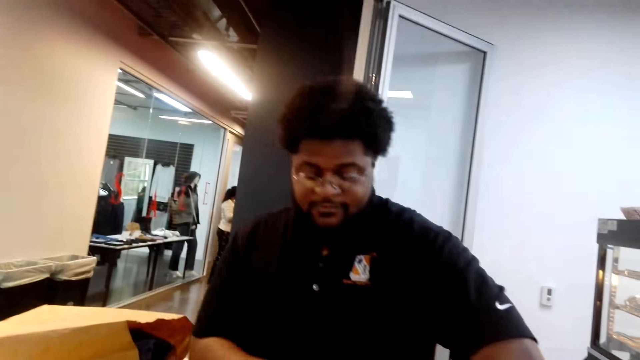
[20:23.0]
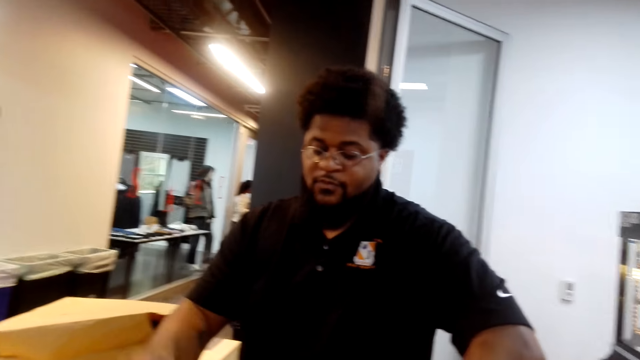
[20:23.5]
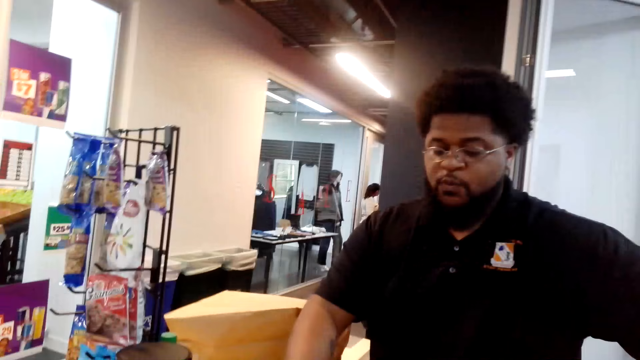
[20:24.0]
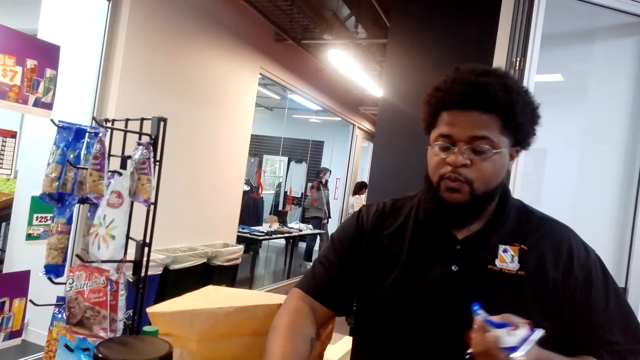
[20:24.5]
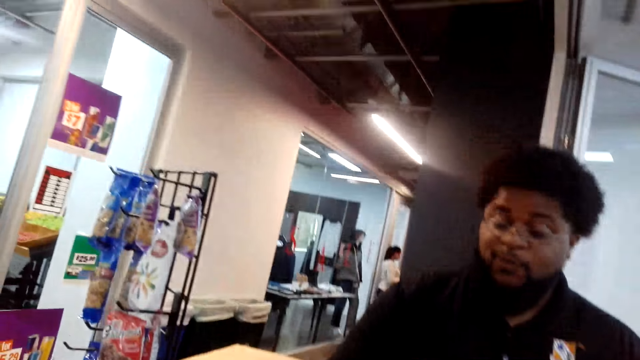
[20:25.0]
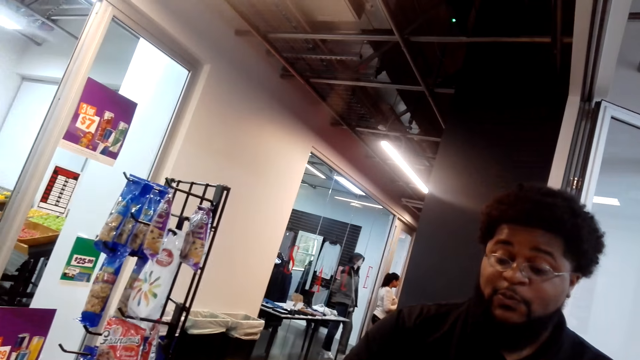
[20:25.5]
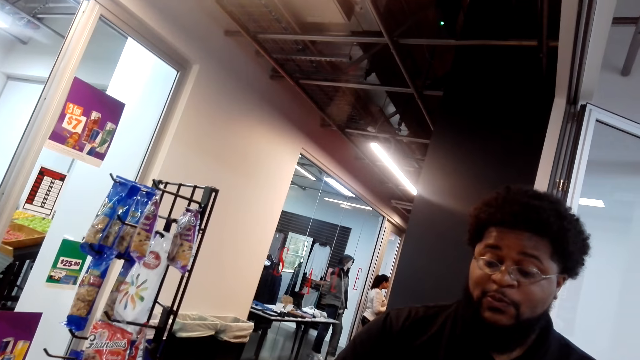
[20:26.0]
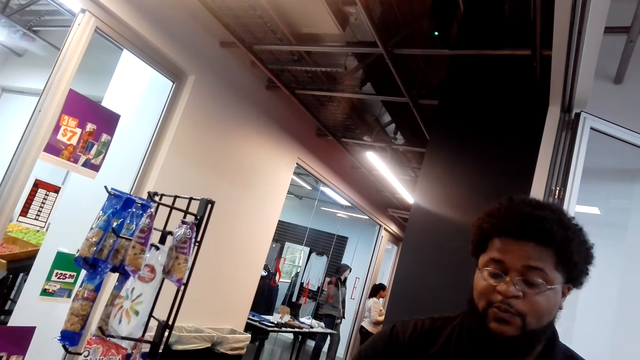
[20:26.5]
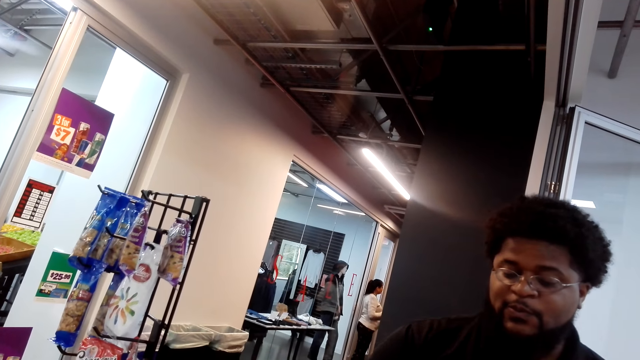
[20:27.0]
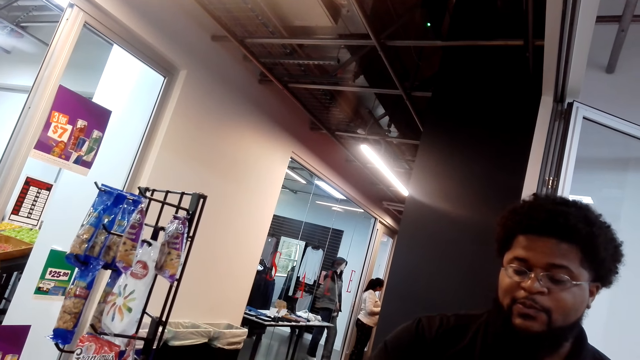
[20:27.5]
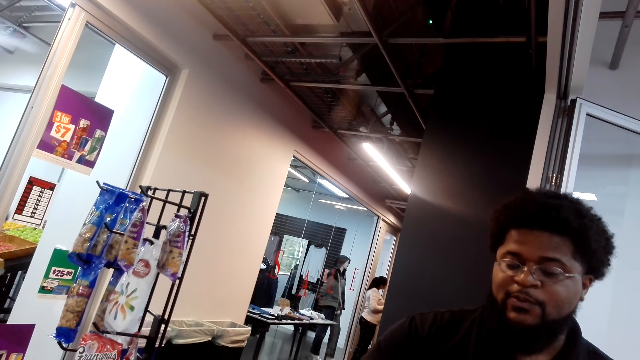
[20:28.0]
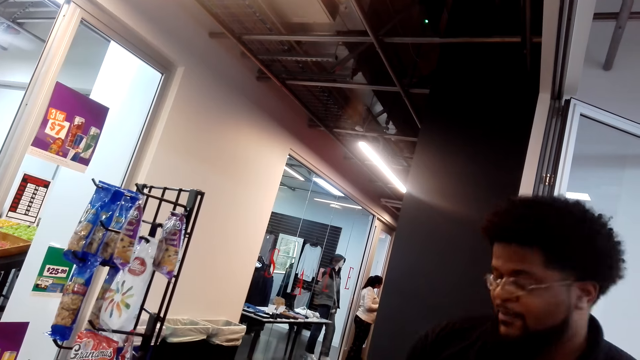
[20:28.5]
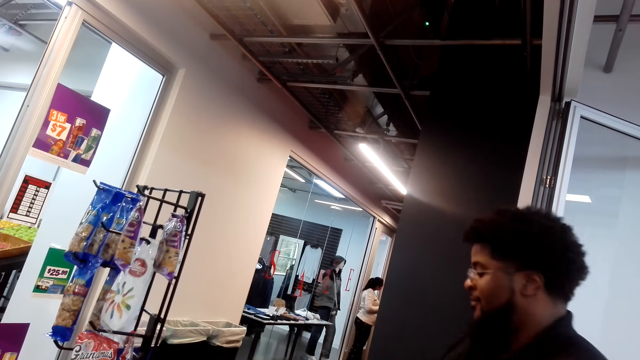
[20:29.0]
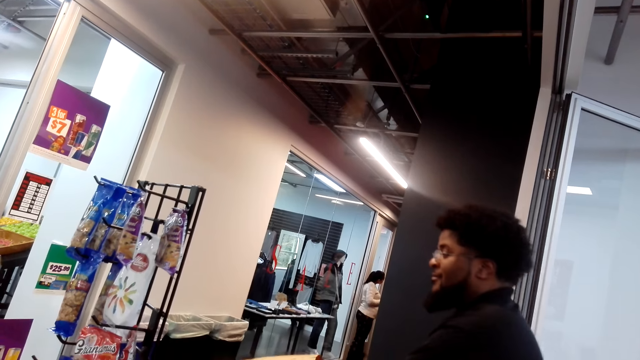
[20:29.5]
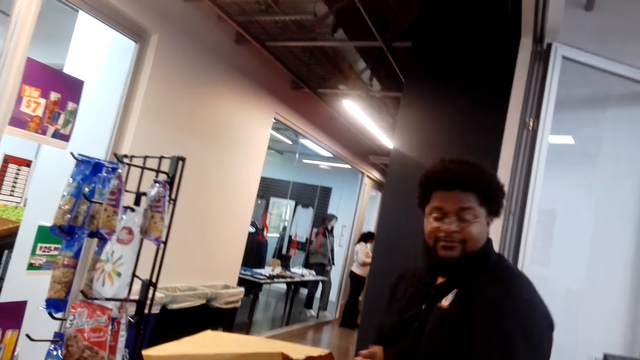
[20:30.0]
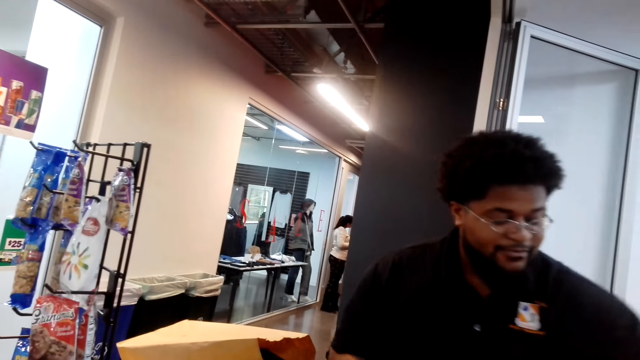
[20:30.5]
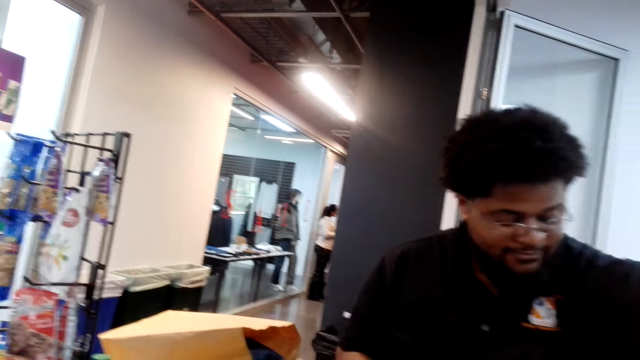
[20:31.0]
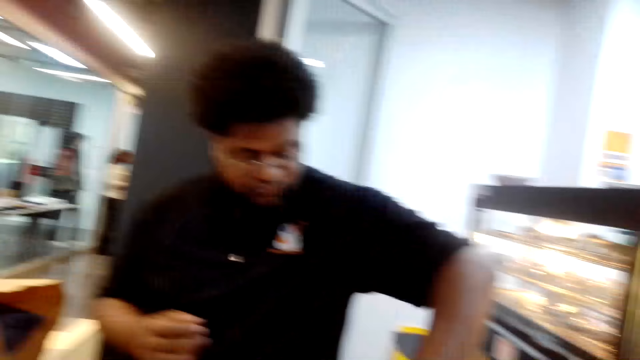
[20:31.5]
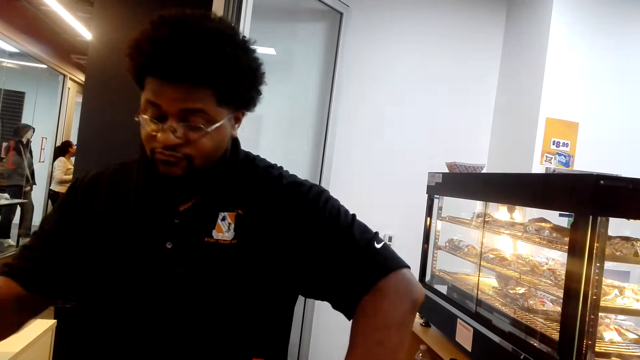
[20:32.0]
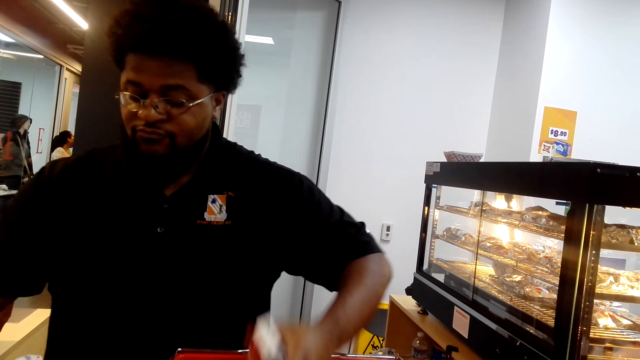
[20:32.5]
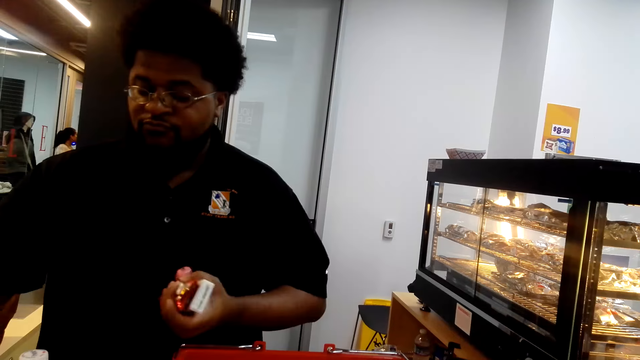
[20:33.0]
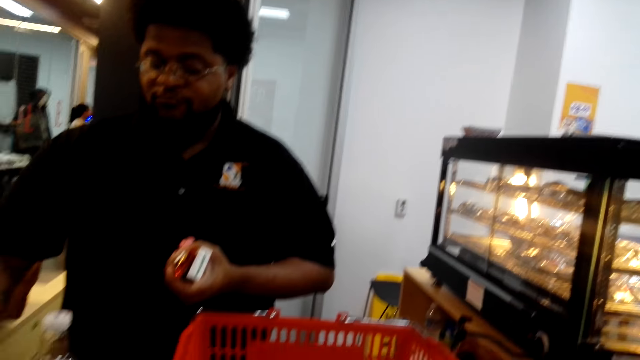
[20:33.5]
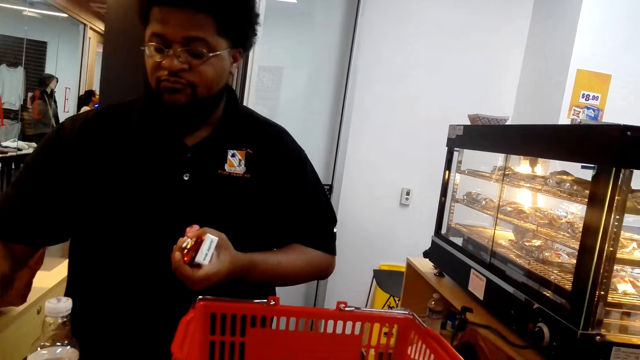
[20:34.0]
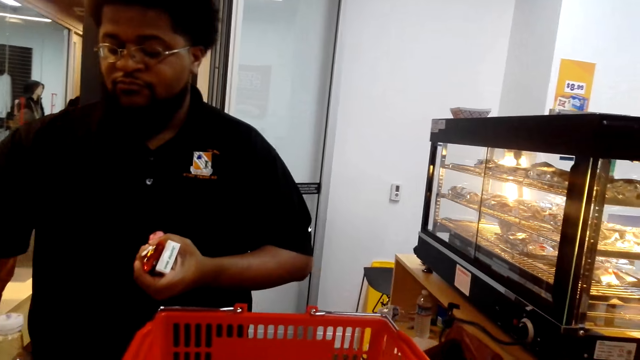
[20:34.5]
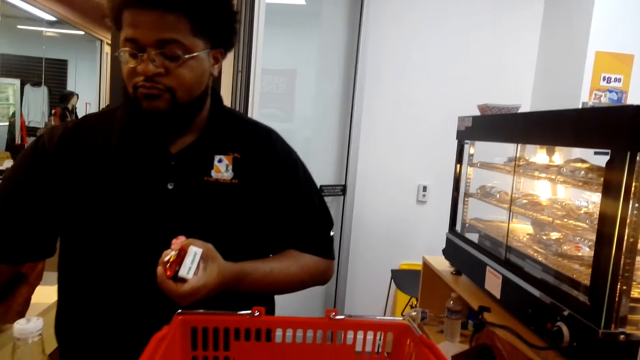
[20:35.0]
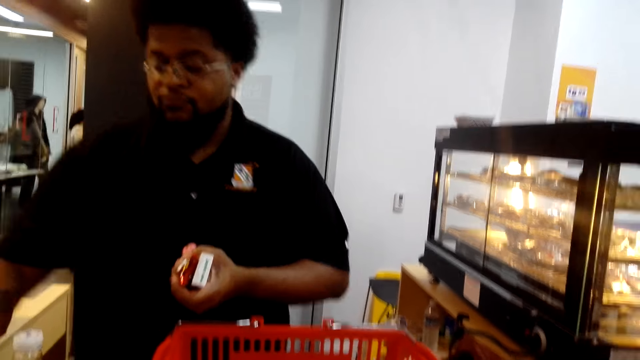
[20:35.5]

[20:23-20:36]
The cashier picks the packets from the shopping basket, presses the cash register, puts the packets in the shopping bag, picks the packets from the shopping basket and presses the cash register.

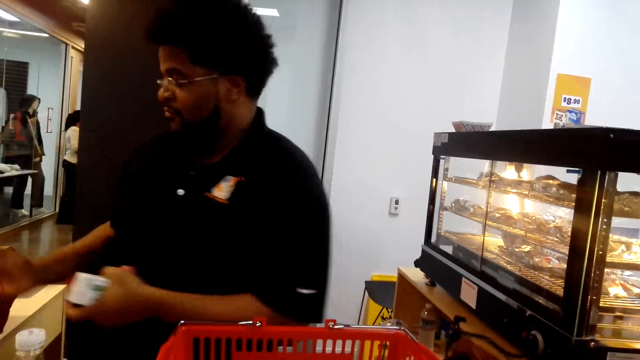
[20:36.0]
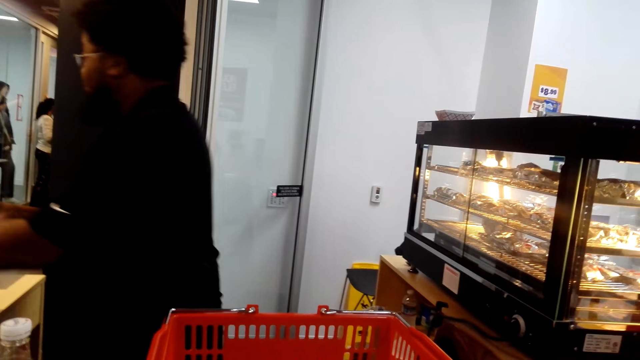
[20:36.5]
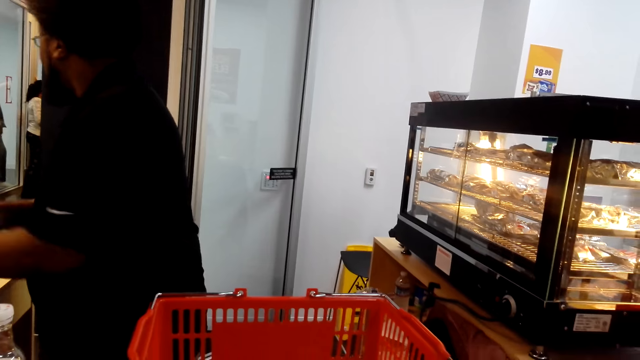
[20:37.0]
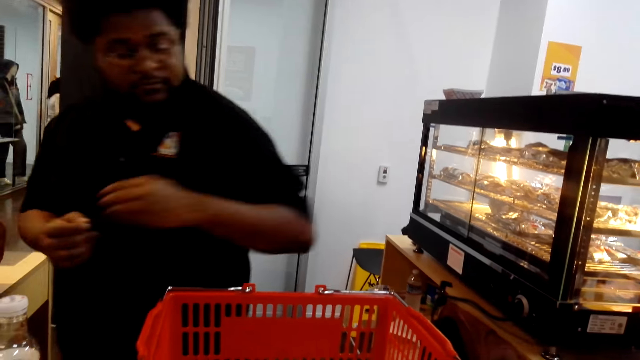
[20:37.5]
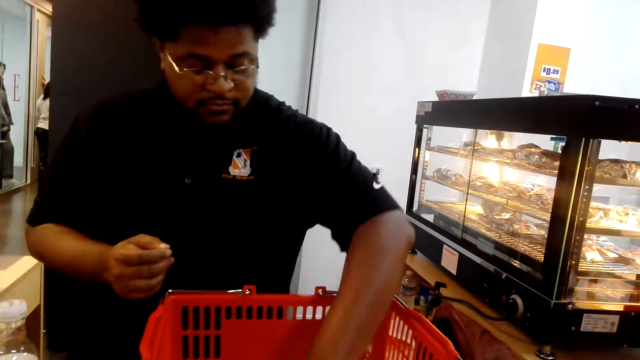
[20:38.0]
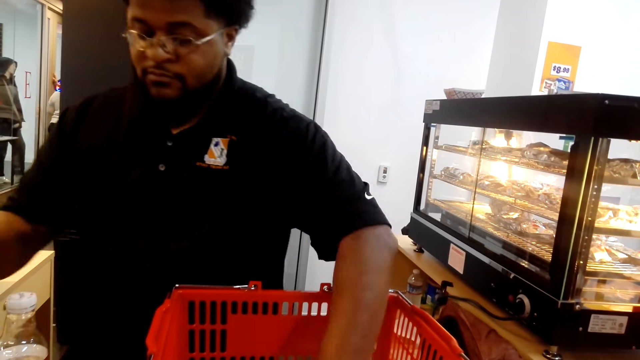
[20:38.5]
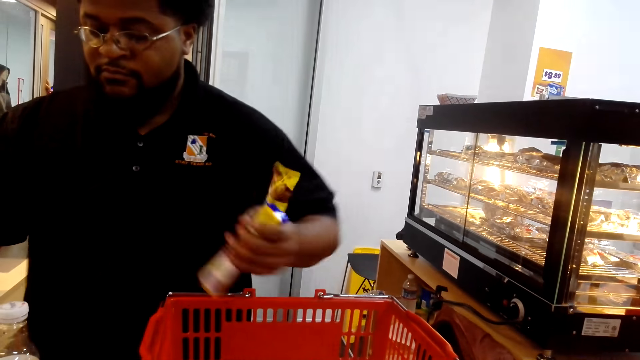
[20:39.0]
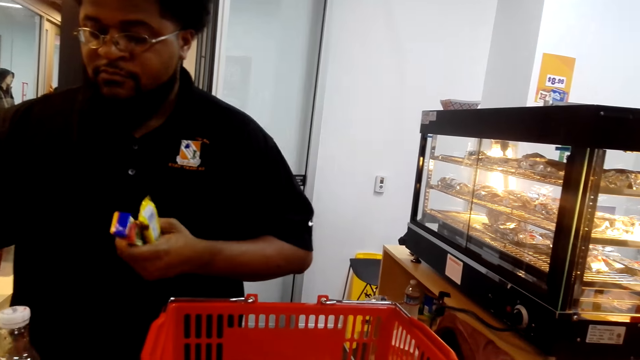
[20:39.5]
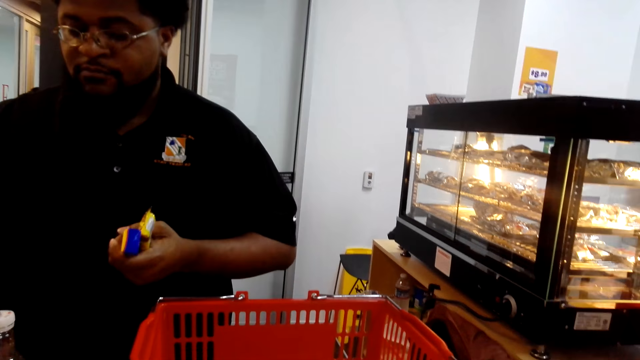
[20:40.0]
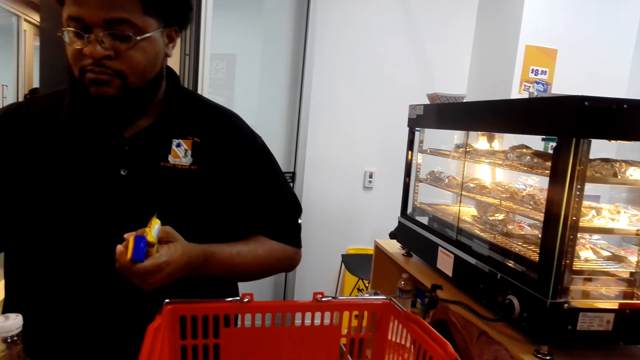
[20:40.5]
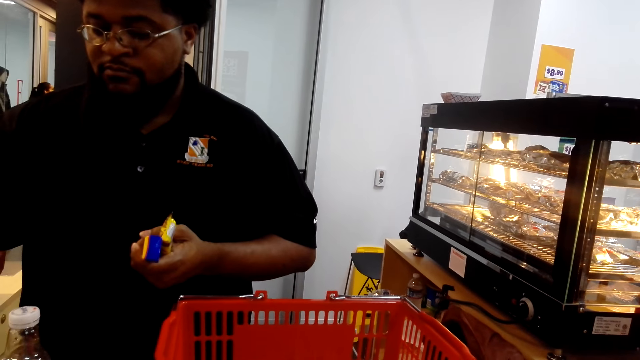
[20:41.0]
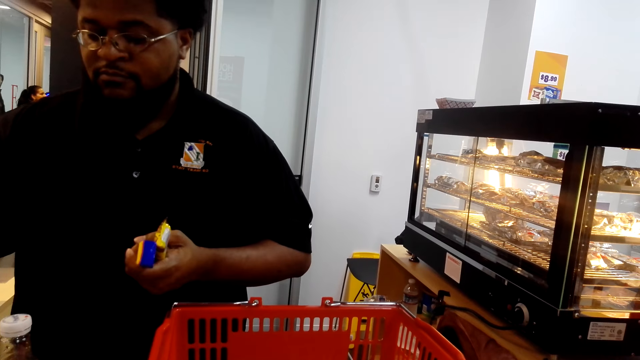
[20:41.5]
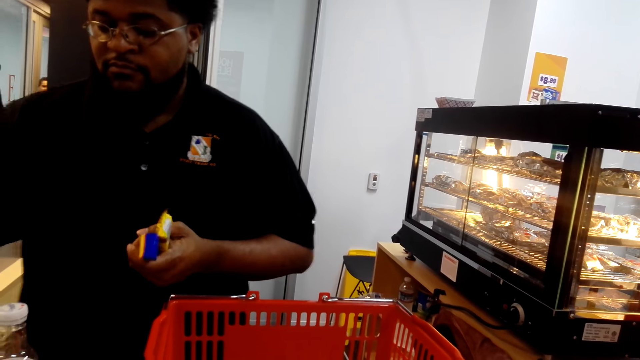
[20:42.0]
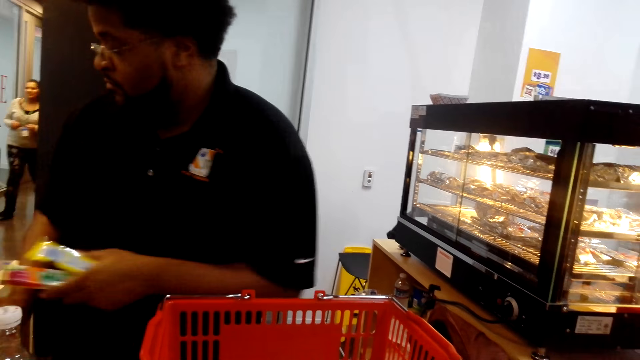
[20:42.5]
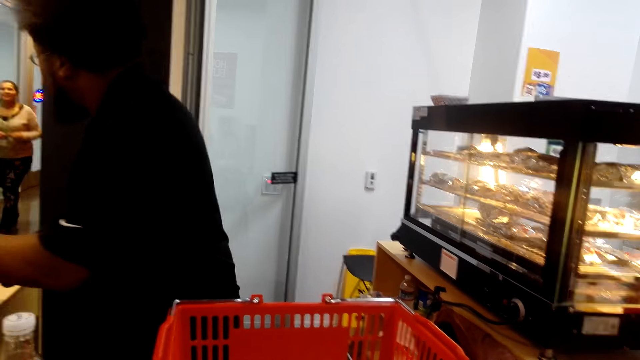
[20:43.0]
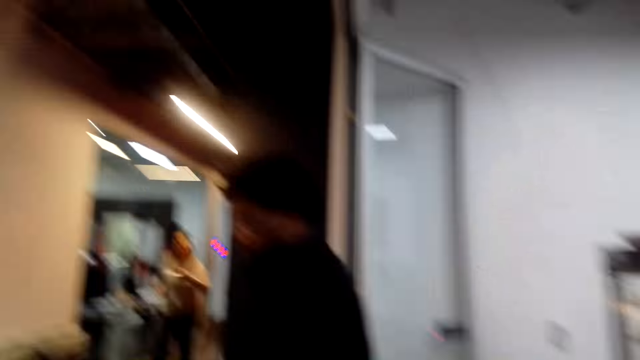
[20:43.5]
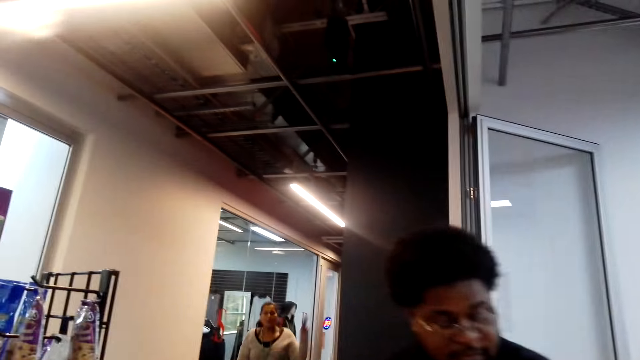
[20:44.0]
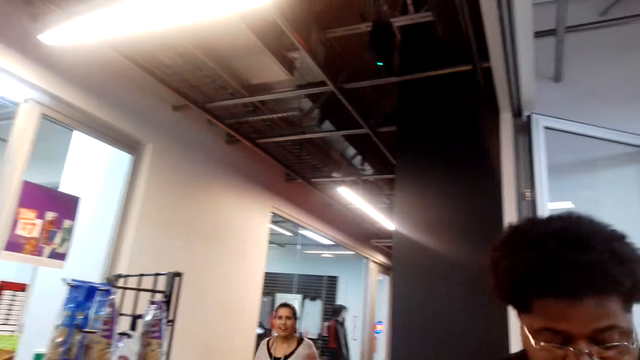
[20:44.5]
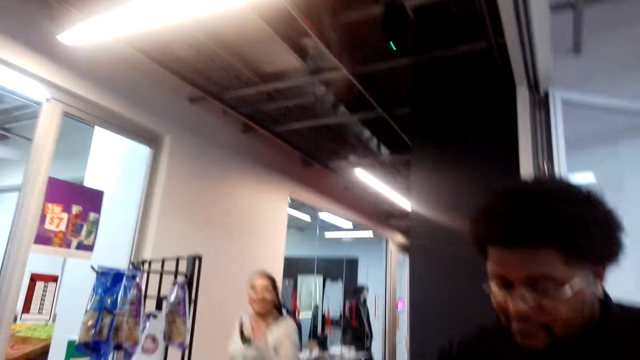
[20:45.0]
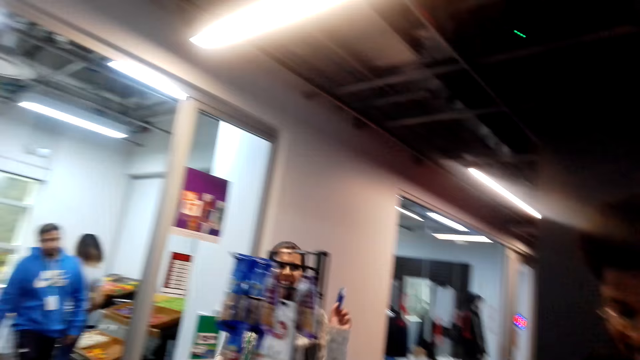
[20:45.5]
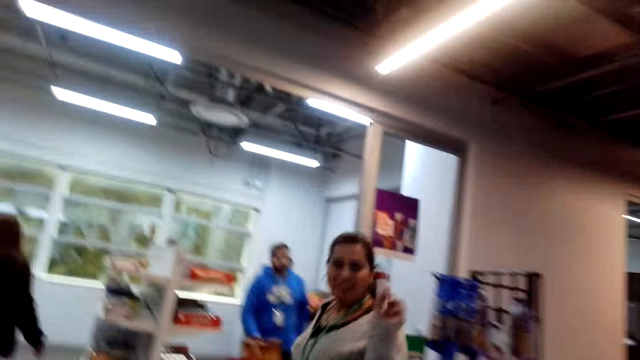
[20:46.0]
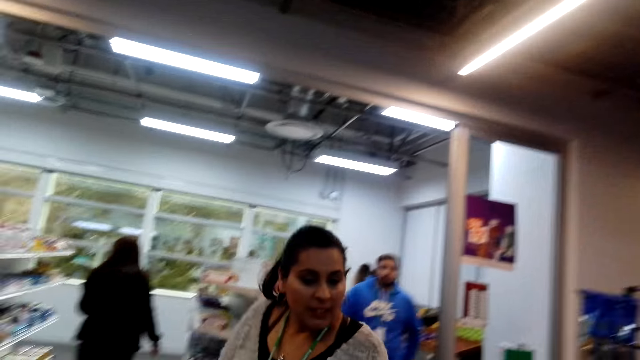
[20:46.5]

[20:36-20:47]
The cashier puts the packets in the shopping bag, picks the packets from the shopping basket and presses the cash register. A lady walks around. The cashier puts the packets in the shopping bag. The camera wearer looks at the lady. The lady runs towards the camera wearer.
